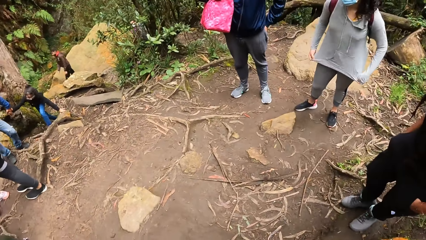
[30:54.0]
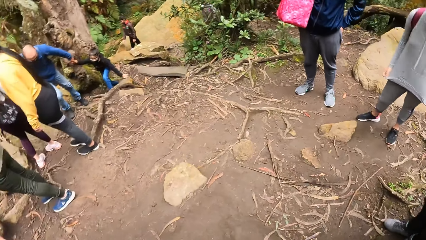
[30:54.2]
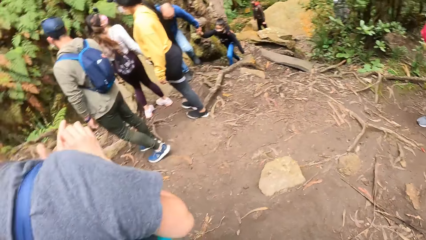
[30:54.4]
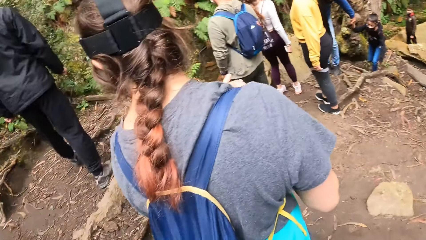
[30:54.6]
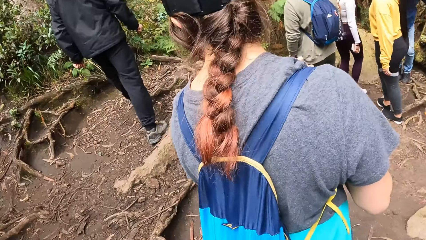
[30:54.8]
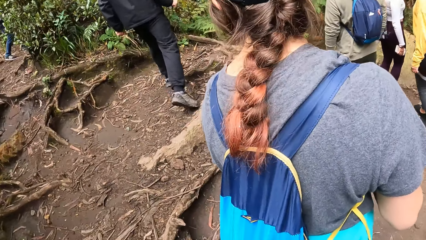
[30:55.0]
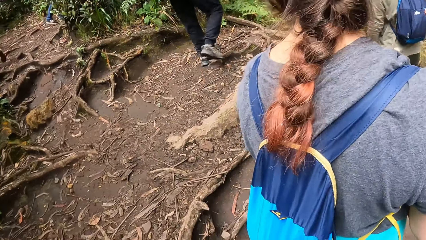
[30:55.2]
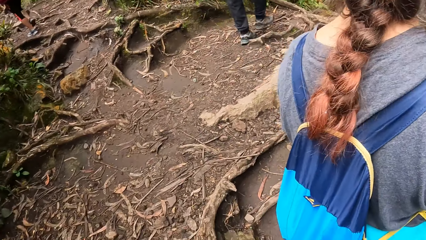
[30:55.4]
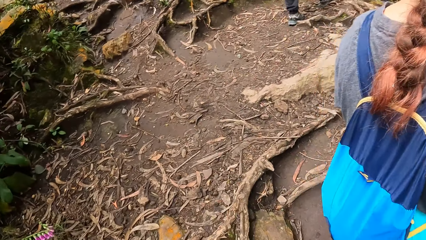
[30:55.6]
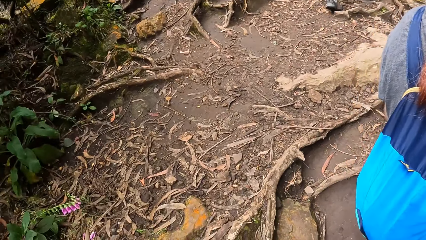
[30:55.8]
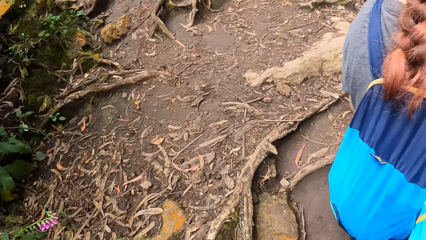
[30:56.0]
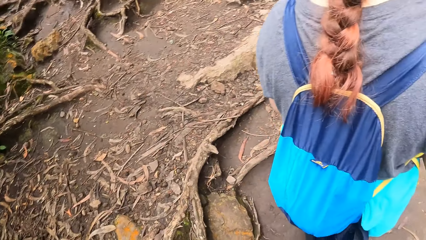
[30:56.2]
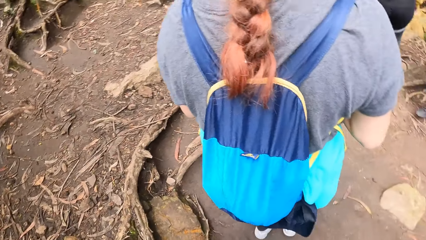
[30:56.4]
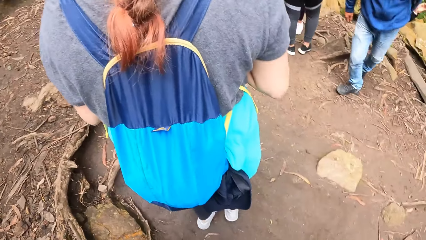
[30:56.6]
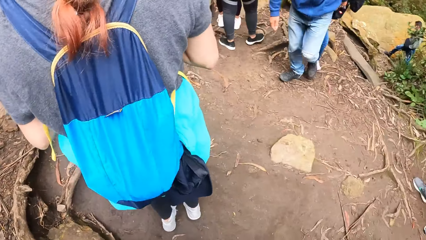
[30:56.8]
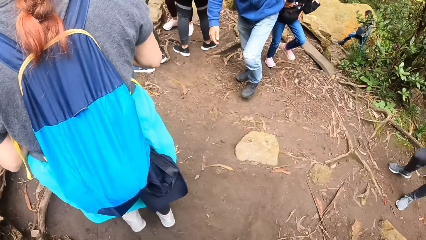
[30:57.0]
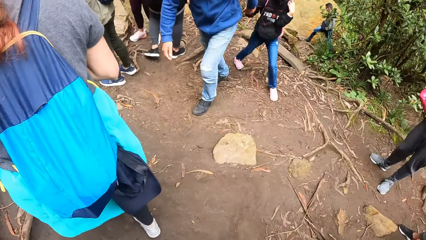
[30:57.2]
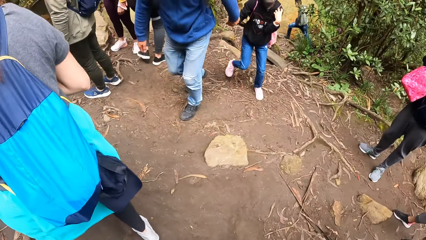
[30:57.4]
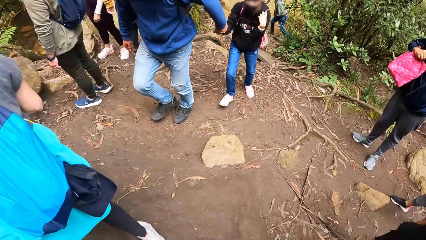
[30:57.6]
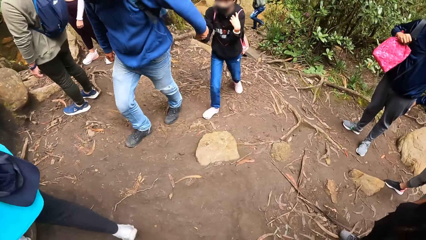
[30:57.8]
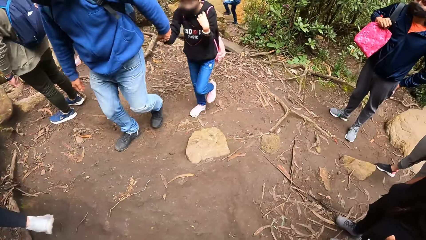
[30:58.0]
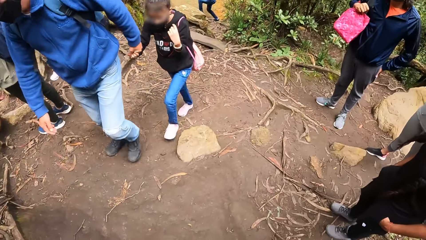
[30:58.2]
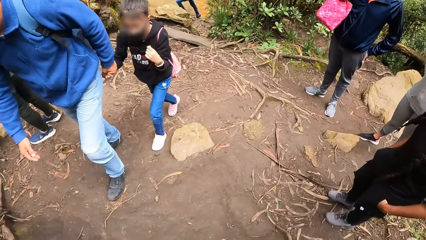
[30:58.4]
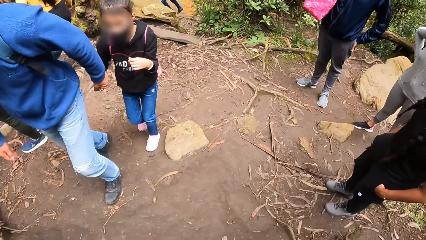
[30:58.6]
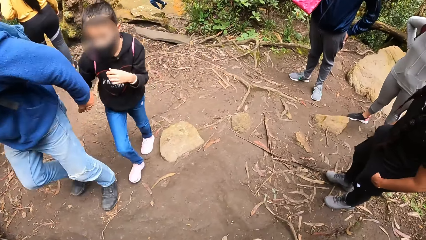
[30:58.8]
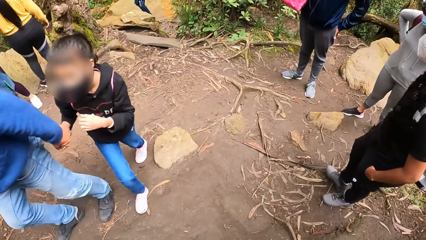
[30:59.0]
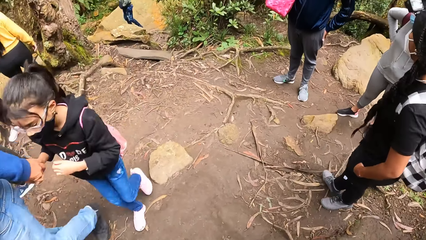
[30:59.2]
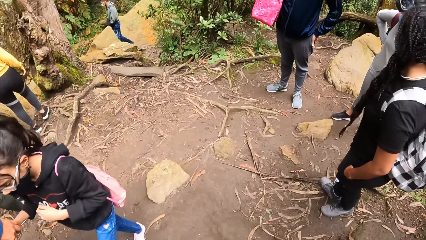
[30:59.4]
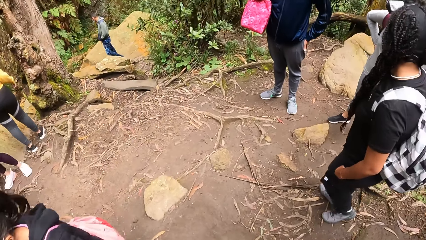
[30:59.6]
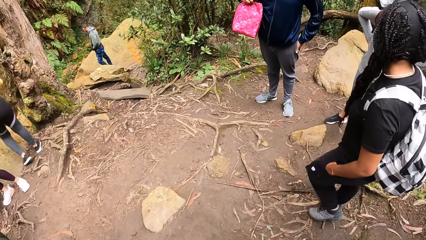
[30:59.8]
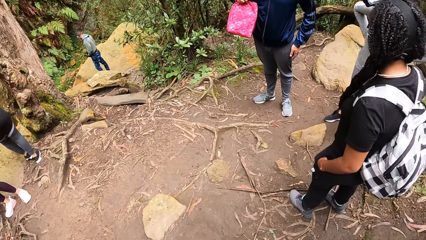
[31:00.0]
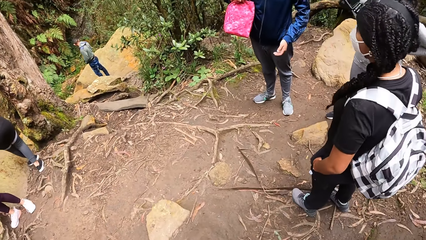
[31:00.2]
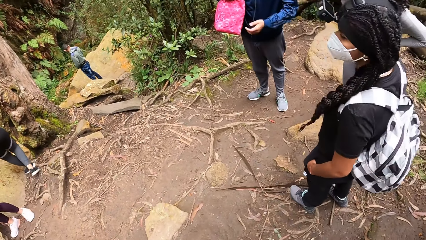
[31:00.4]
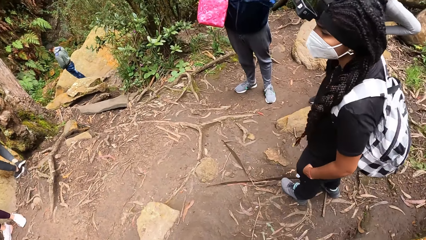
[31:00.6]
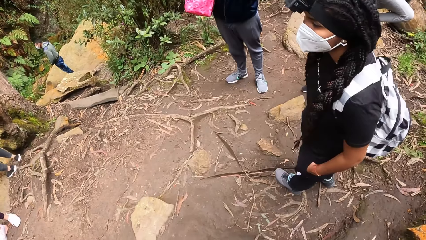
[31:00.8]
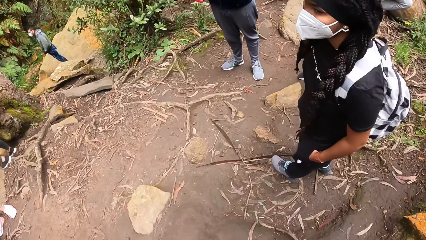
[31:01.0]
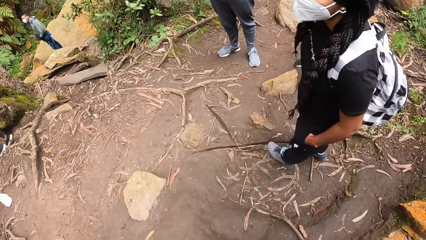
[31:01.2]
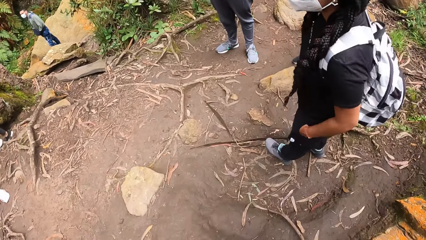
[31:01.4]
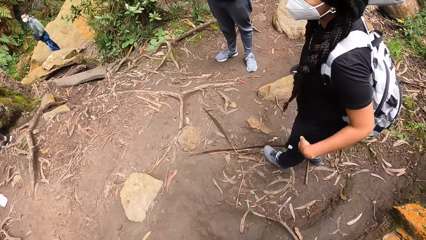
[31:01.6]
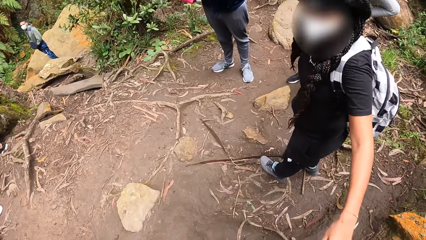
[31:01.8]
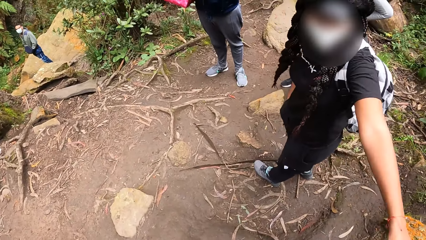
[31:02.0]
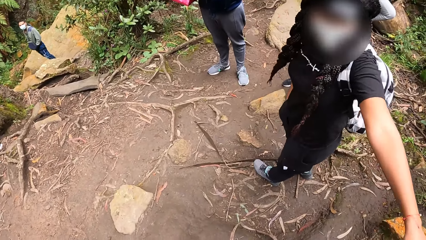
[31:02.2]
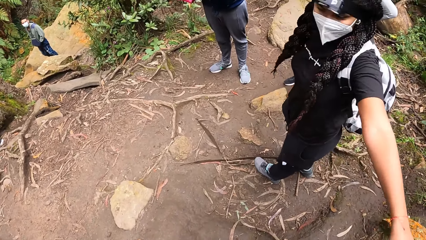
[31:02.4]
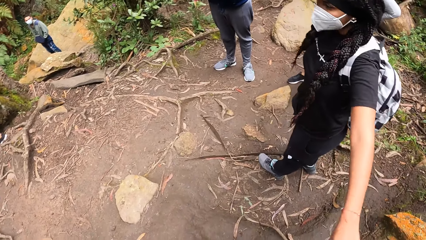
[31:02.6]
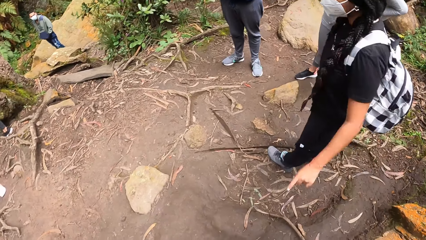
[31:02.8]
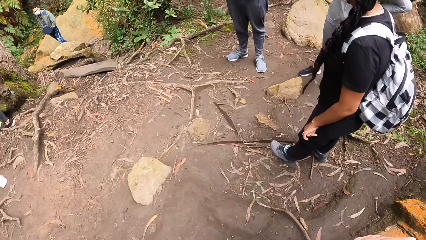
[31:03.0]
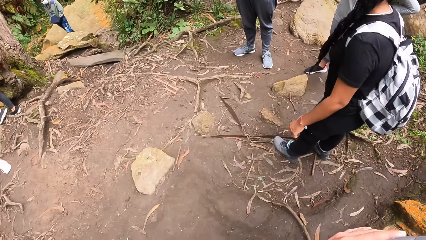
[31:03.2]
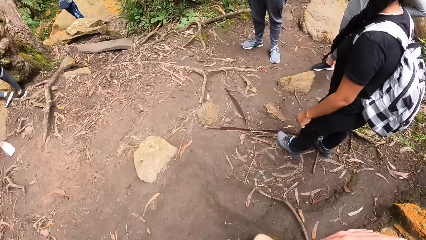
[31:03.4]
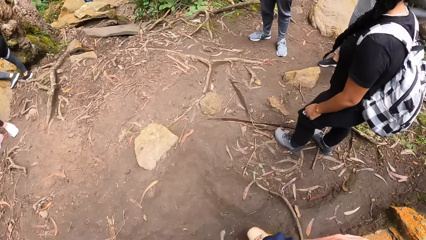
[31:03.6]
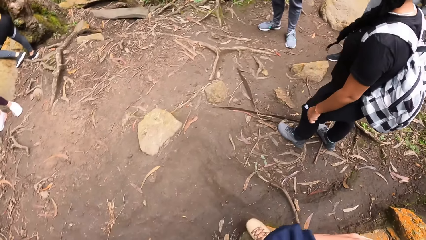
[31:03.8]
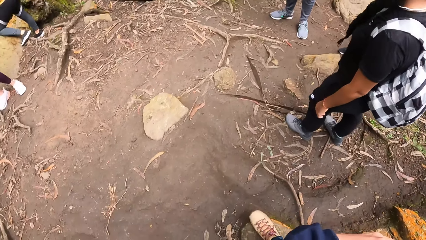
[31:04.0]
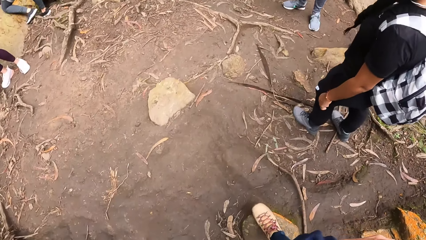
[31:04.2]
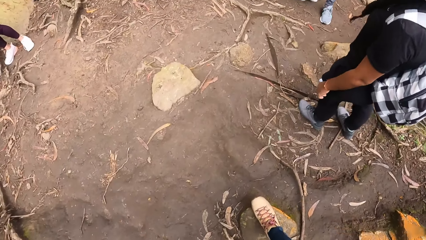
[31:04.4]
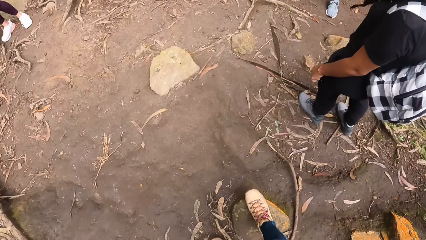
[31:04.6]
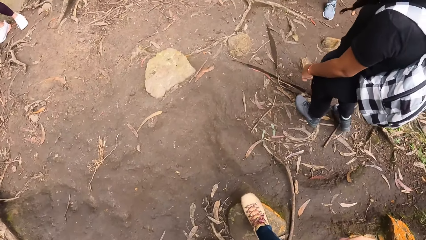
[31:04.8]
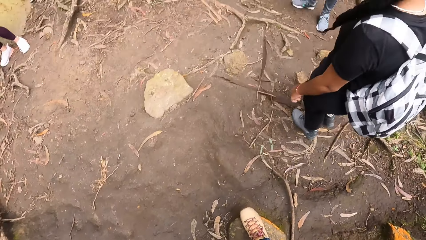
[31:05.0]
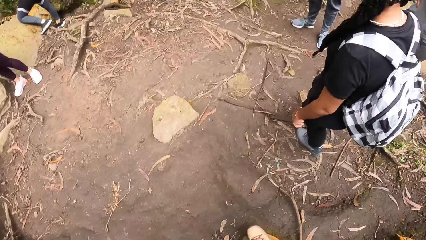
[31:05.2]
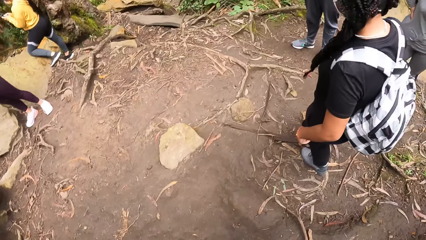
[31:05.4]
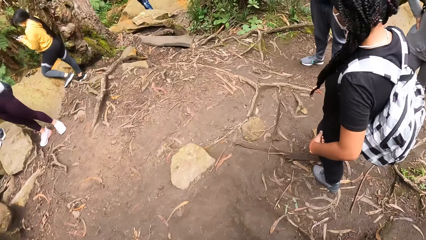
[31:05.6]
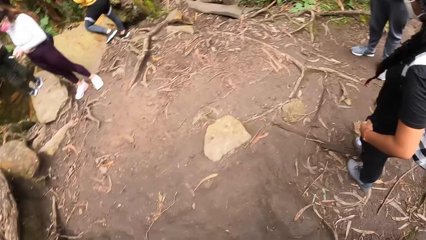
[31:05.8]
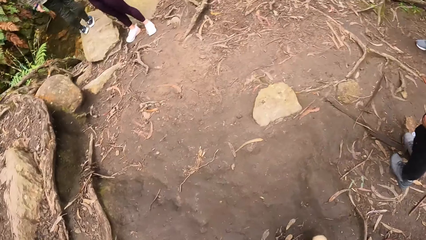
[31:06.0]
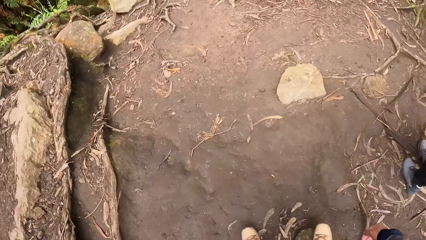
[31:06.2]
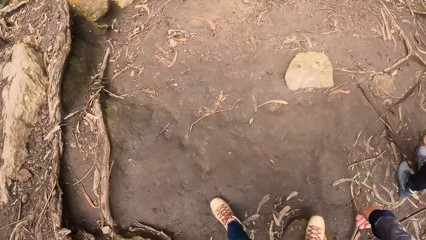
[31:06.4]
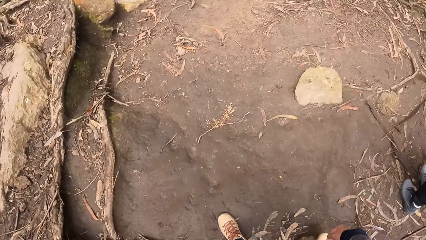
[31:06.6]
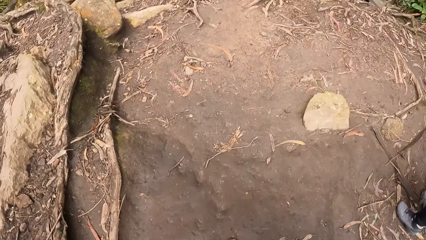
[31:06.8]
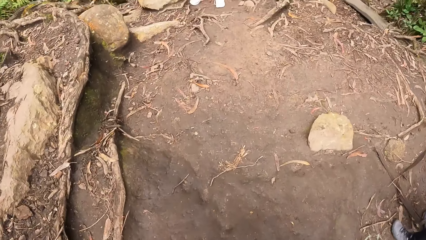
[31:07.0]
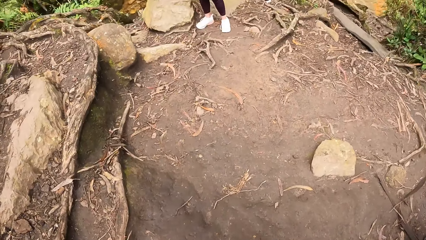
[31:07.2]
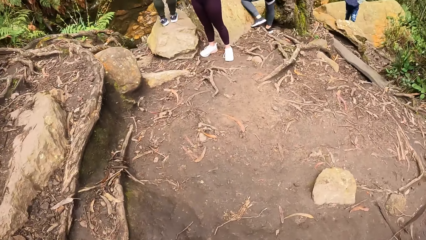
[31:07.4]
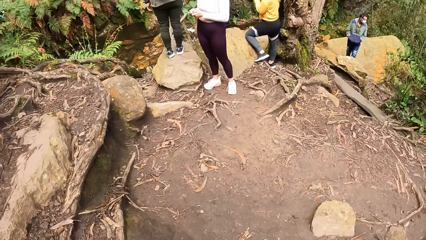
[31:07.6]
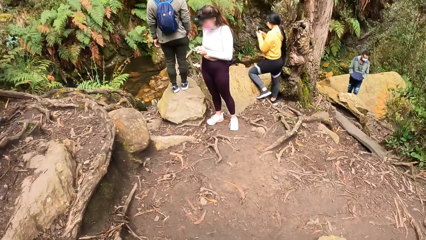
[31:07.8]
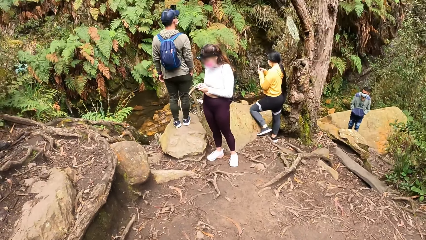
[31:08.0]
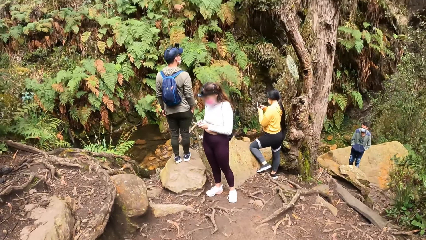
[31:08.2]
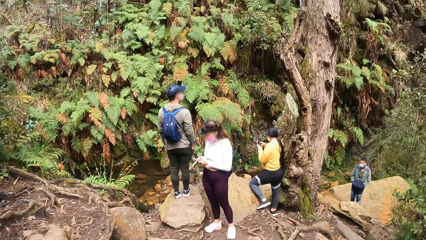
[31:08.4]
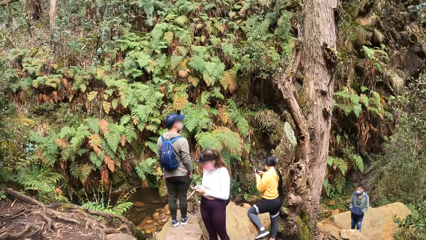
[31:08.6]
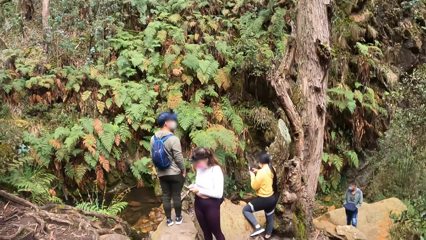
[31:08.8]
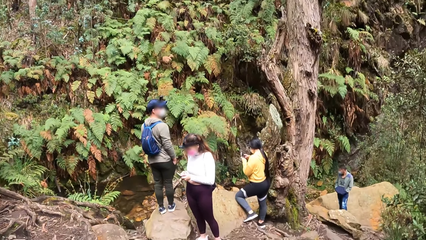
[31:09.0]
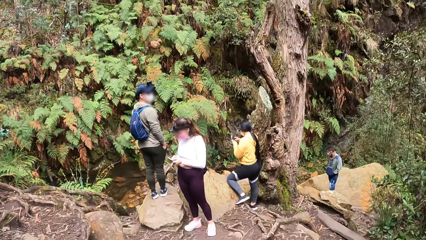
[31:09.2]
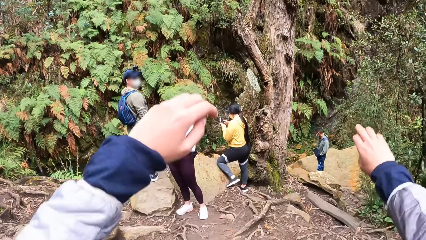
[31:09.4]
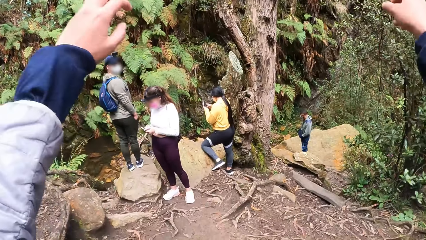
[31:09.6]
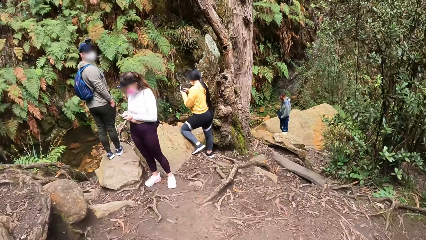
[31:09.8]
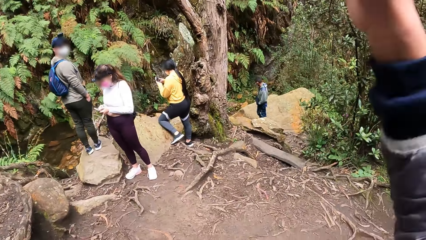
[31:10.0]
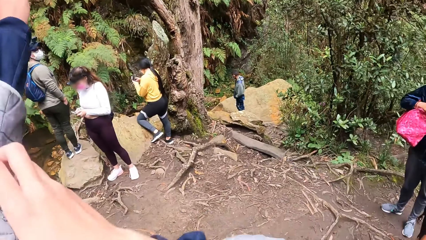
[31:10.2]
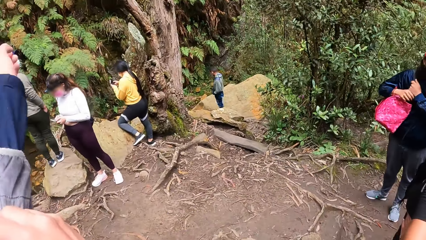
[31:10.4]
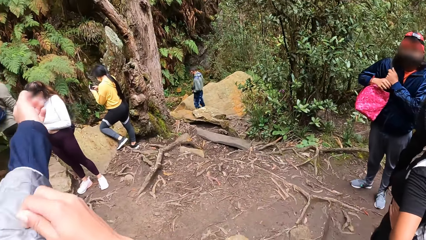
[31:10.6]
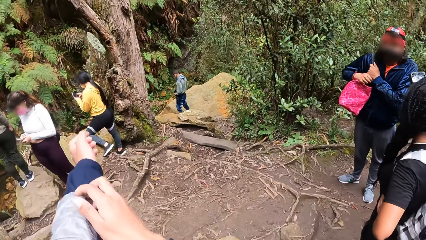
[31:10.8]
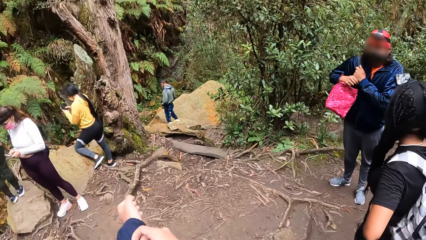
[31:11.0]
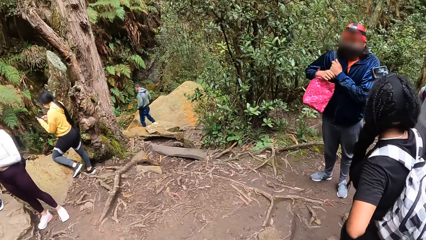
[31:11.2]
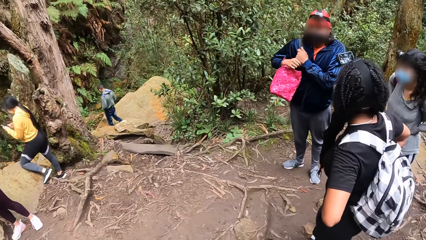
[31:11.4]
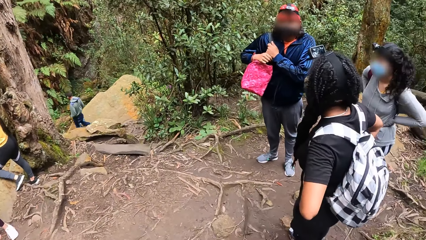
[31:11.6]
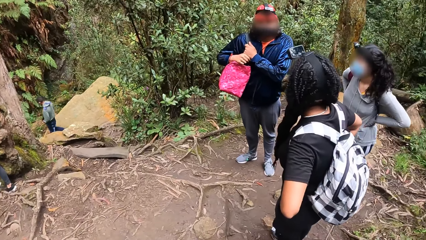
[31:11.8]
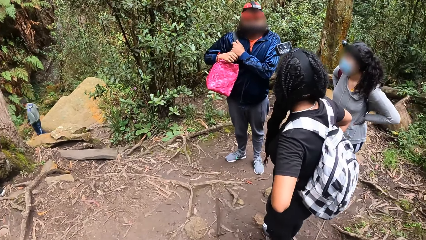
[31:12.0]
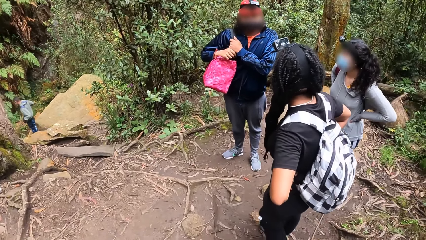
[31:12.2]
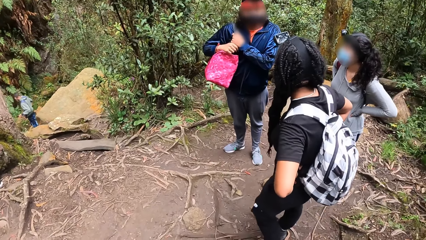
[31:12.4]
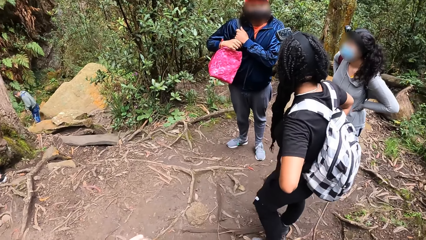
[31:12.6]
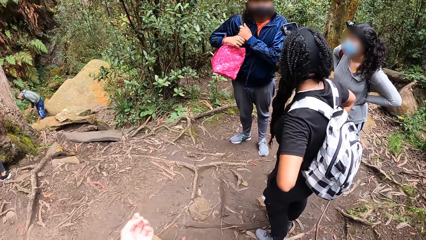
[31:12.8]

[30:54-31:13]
The camera wearer, ladies and men walk in the forest pass. A woman walks away from the camera wearer. A man walks and a baby walks in the forest pass. The man holds the baby's hands. A lady and another man pause. The lady communicates. Other ladies scroll the phones. The camera wearer adjusts his left sleeve with his right hand. He folds the hands of the jacket.
